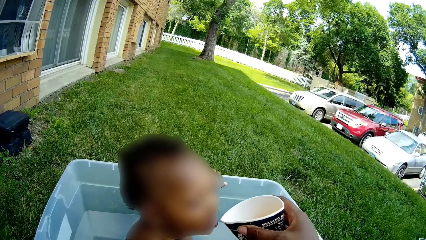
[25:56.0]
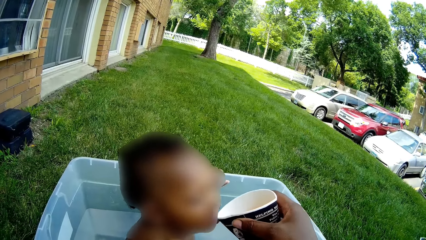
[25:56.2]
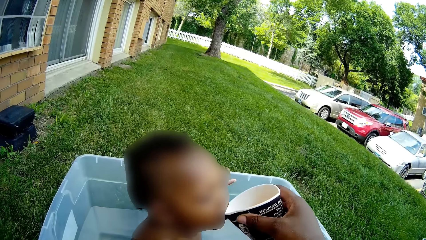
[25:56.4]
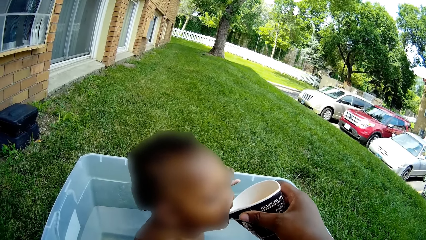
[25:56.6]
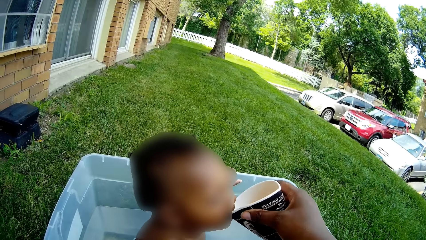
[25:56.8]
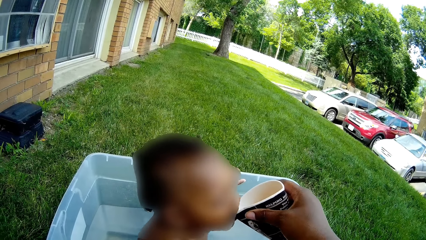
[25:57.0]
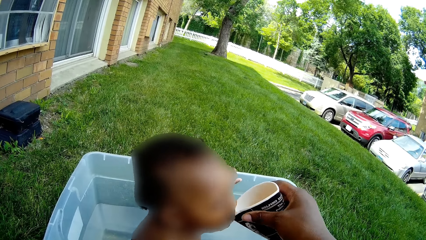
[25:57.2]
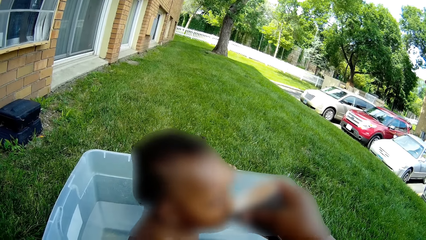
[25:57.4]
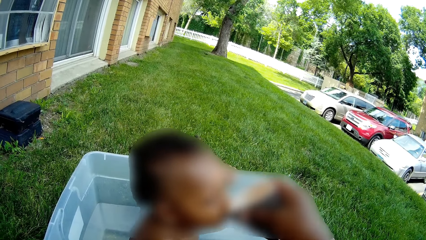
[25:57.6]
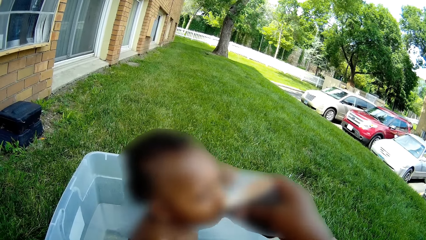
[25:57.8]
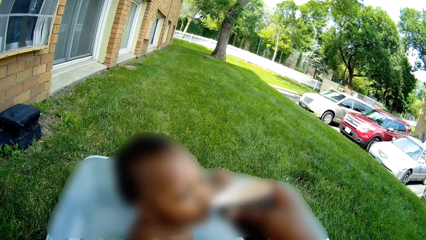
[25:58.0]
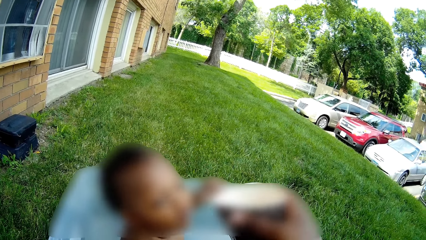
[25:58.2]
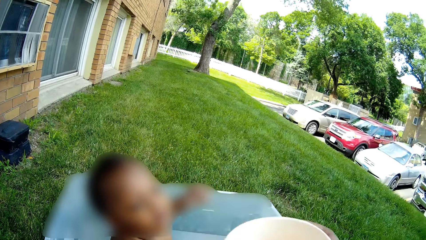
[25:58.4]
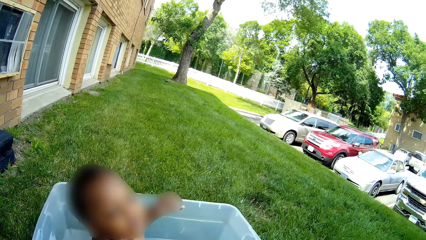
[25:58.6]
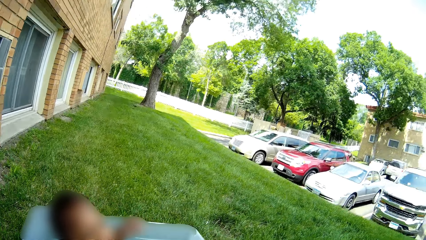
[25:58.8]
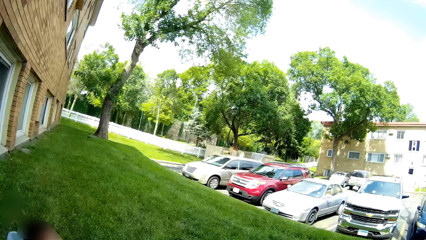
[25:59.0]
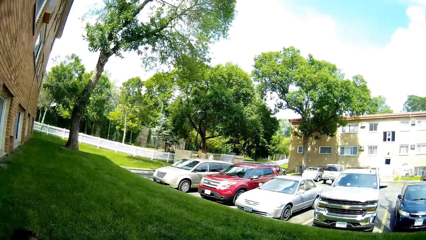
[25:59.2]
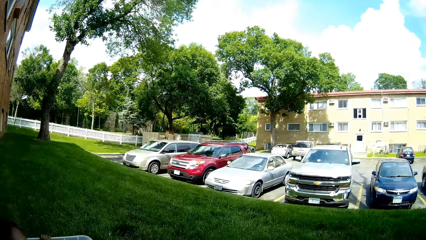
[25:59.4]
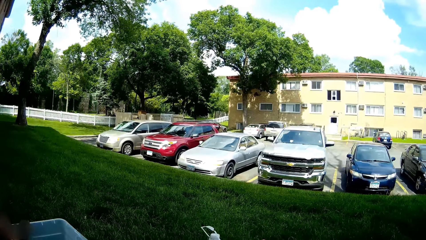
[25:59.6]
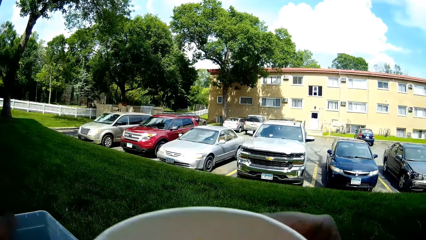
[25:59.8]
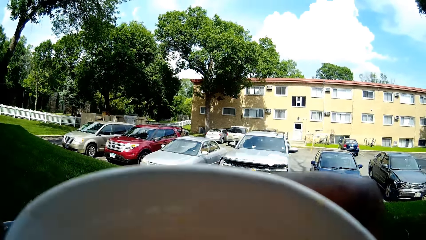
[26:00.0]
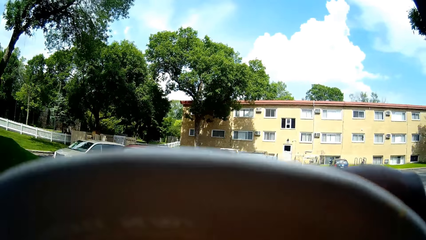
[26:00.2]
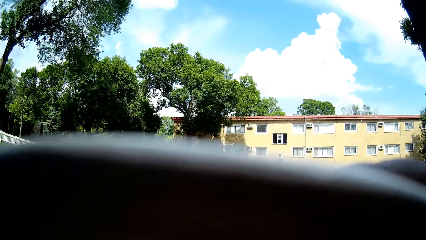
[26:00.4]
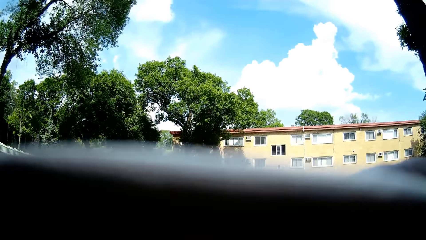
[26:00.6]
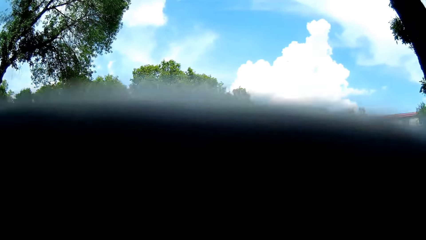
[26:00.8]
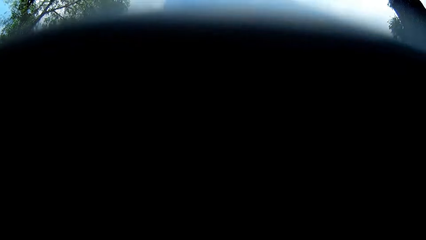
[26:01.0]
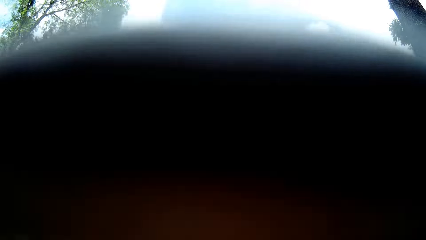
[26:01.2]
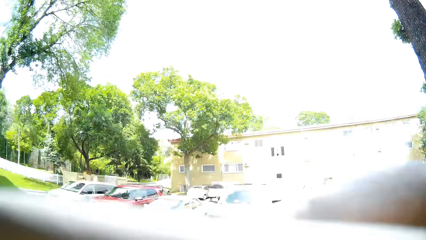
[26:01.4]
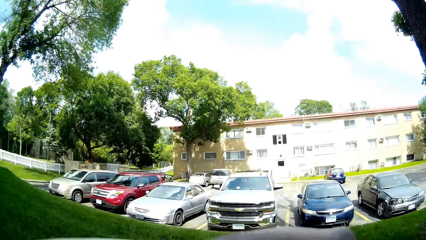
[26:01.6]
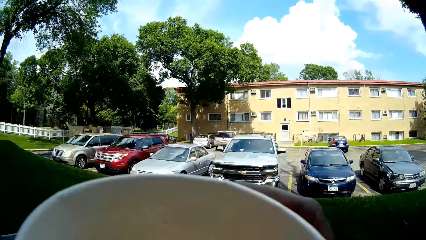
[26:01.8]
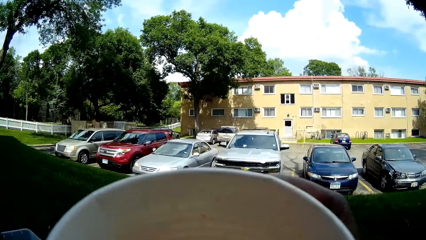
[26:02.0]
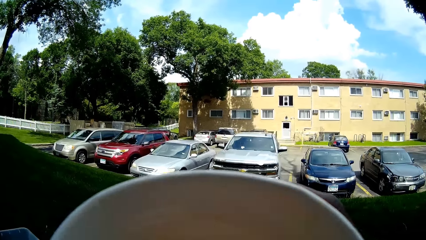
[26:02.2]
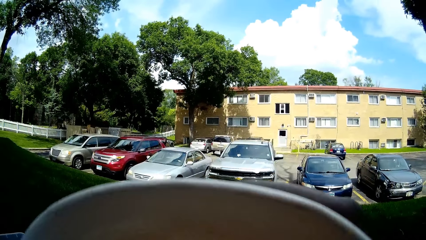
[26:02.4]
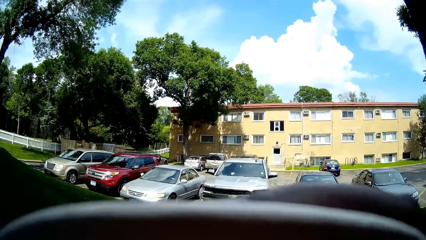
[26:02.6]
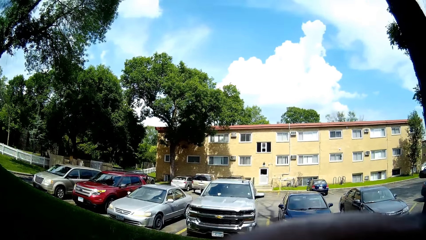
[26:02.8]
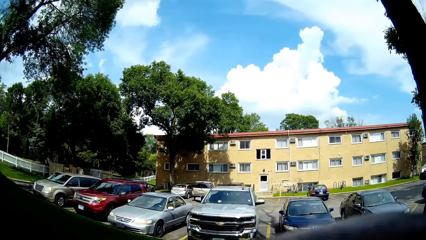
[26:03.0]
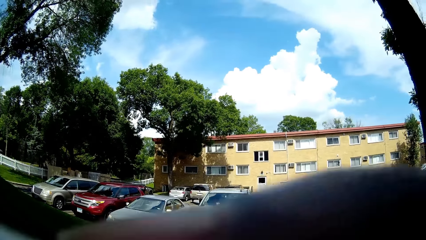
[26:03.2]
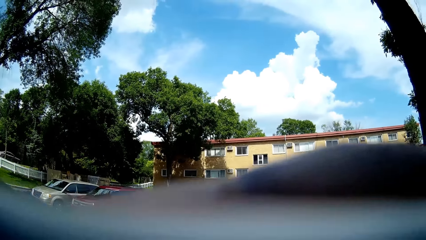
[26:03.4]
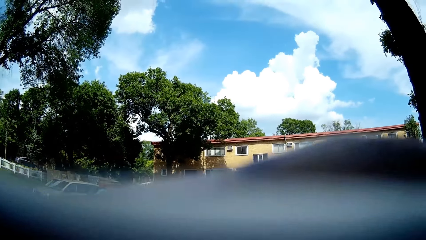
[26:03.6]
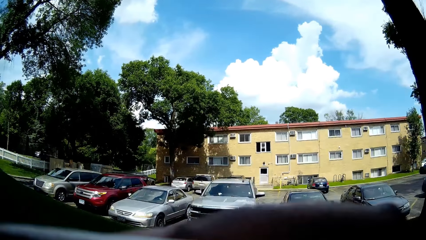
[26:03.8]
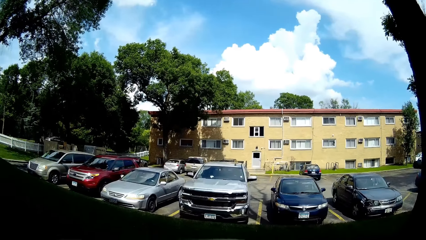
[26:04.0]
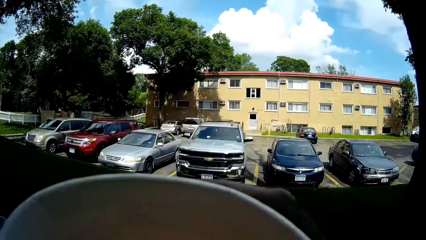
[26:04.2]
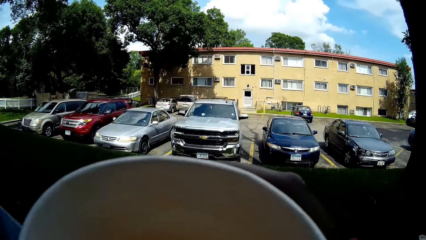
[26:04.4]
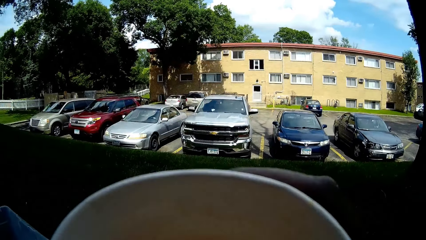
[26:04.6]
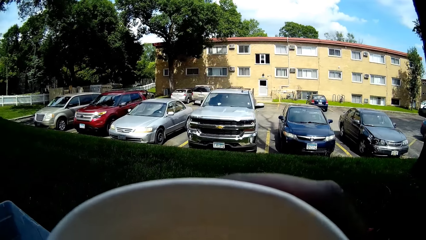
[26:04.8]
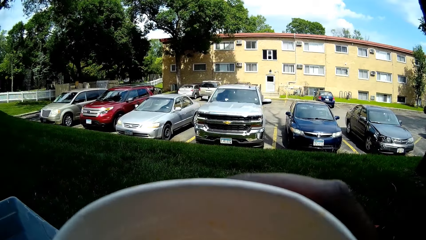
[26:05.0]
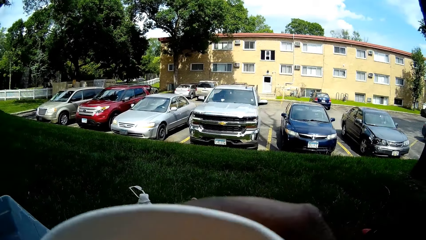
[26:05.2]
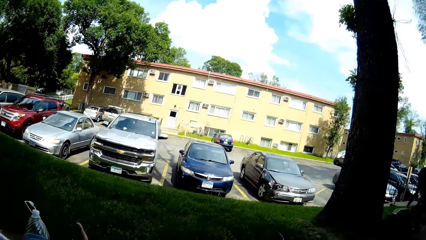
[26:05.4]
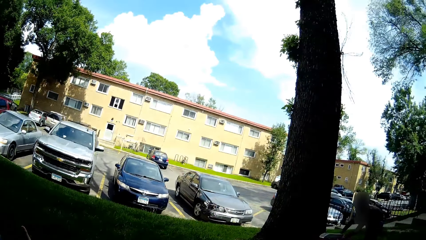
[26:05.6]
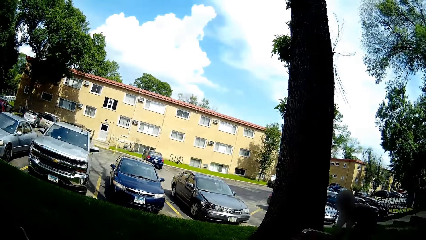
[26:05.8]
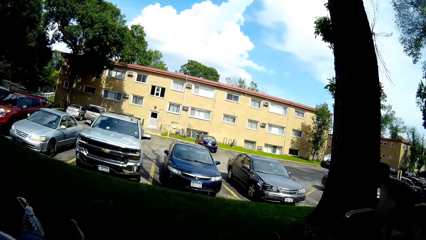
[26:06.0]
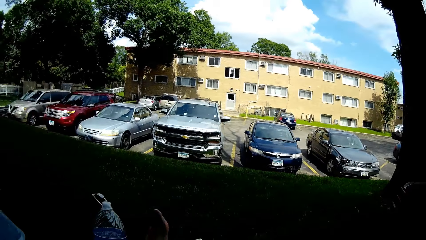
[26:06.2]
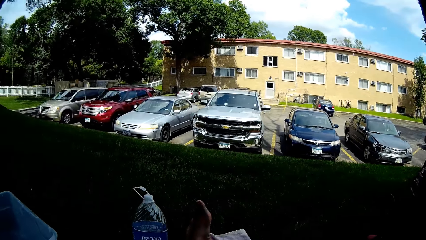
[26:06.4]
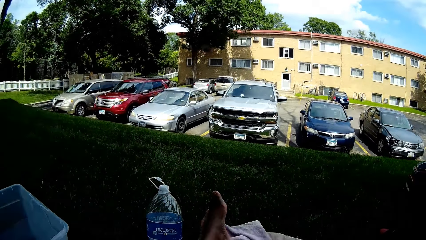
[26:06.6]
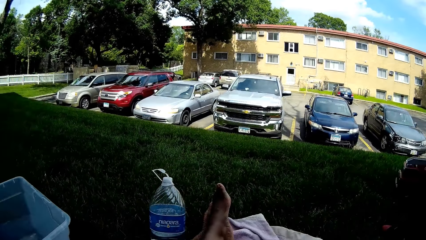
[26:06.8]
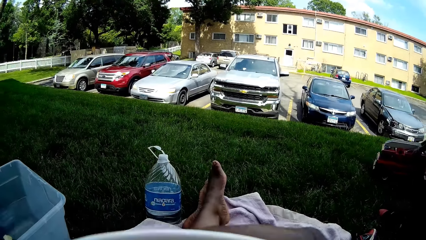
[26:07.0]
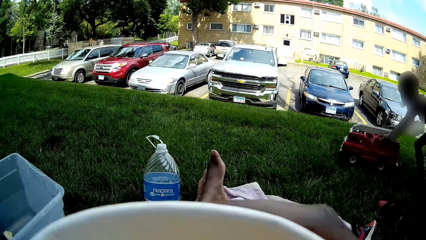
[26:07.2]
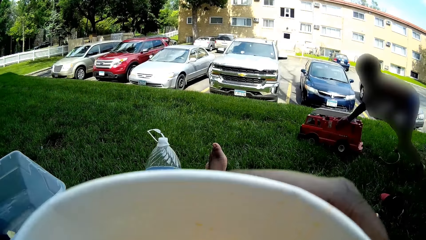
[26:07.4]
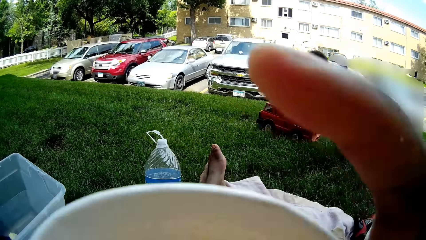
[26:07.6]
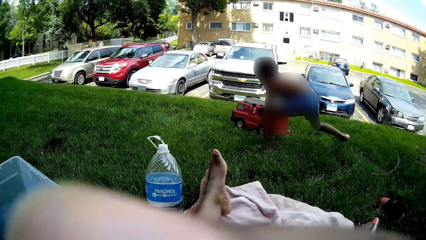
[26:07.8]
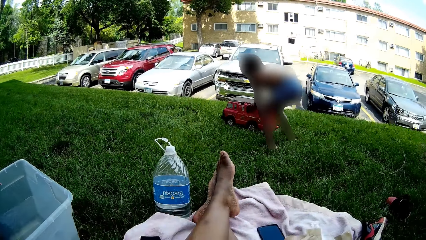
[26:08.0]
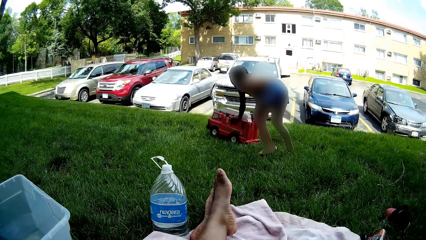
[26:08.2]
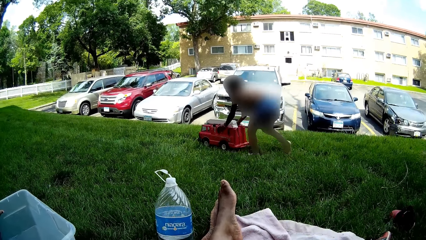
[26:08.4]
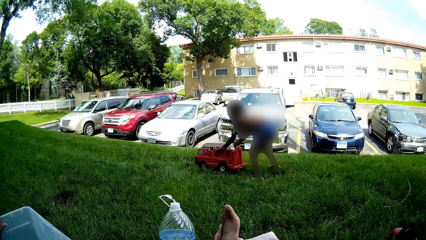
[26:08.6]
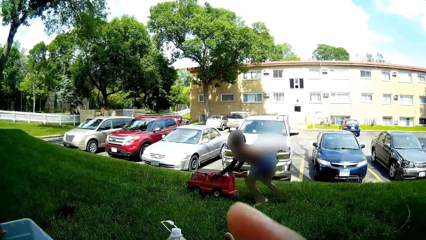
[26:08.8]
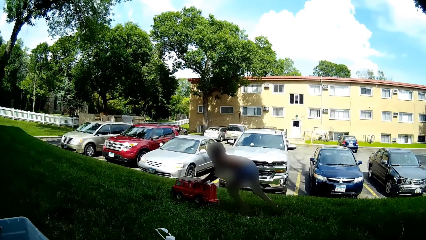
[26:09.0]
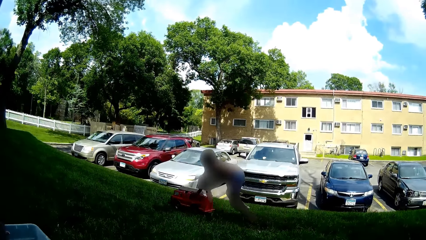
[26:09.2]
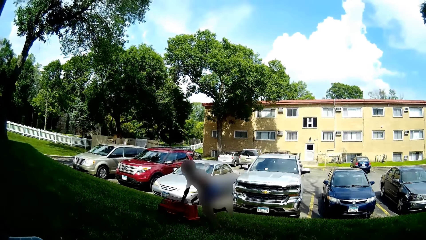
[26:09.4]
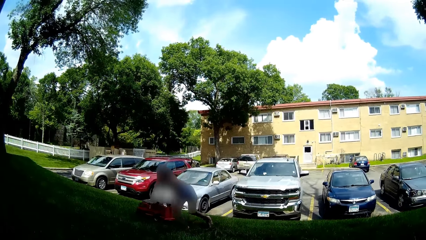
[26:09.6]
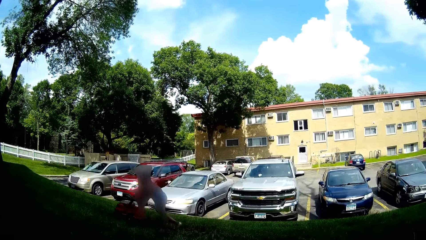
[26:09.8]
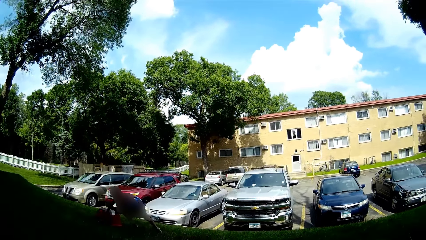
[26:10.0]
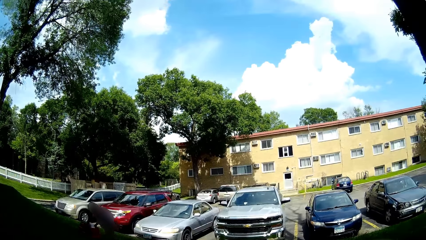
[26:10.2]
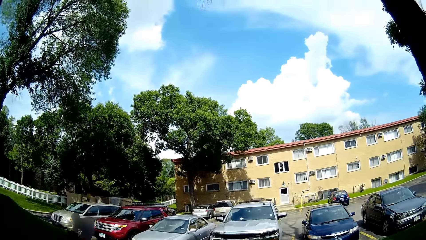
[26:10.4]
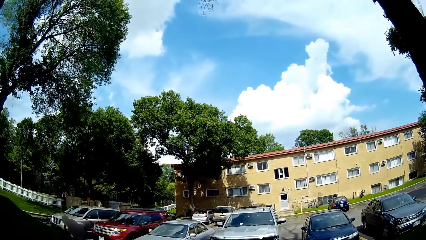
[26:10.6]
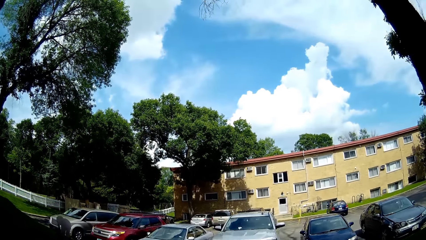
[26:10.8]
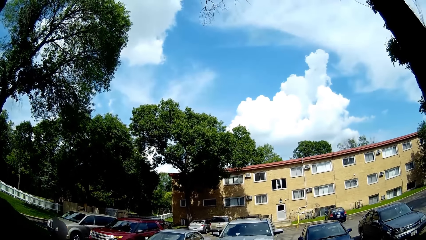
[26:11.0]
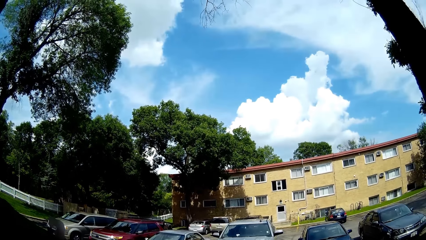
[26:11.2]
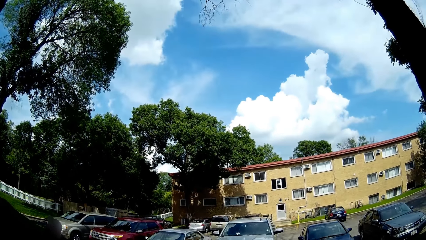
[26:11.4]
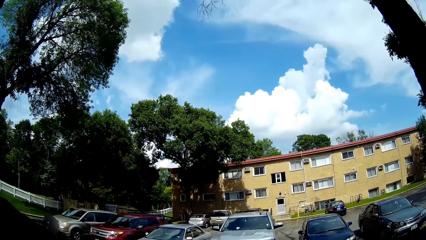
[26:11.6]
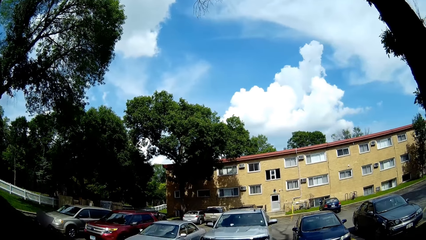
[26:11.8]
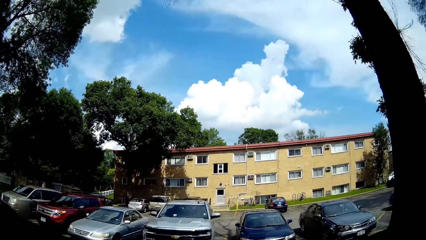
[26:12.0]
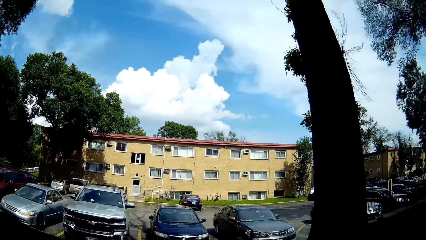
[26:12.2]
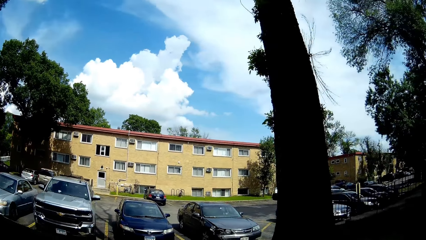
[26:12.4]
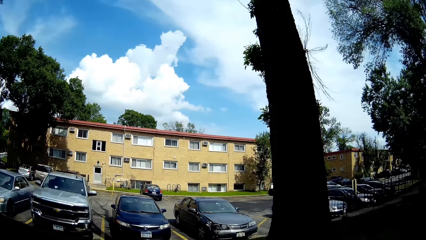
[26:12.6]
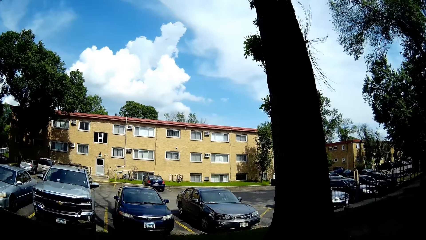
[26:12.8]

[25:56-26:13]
The camera wearer feeds the baby from the cup in her right hand. She looks around the area. She sips a drink.
